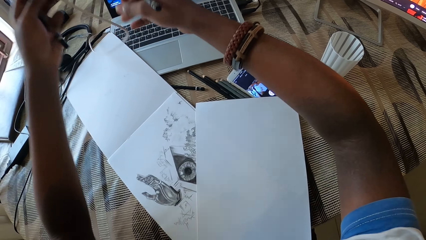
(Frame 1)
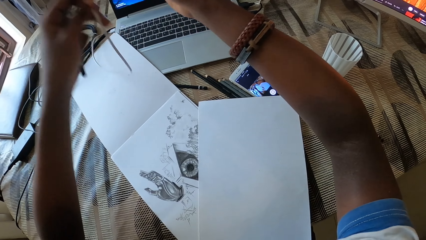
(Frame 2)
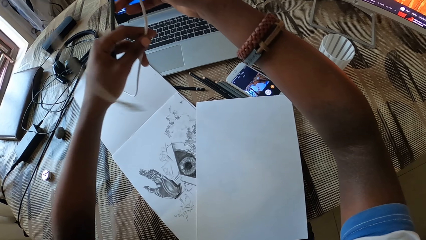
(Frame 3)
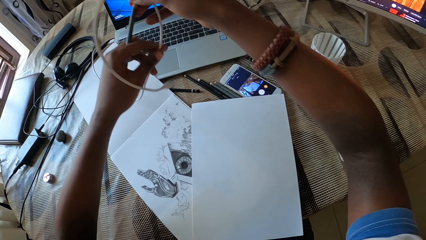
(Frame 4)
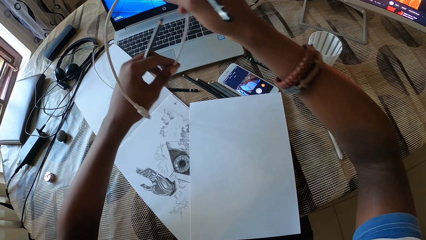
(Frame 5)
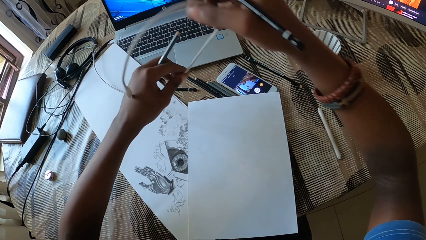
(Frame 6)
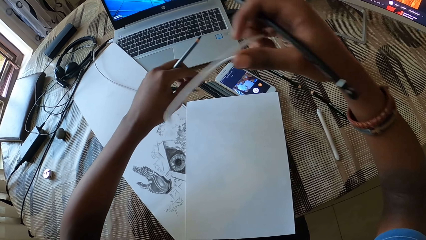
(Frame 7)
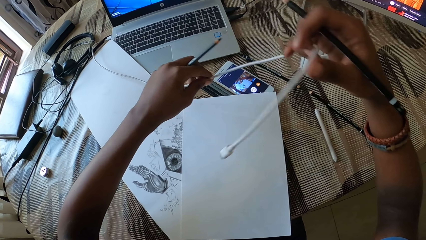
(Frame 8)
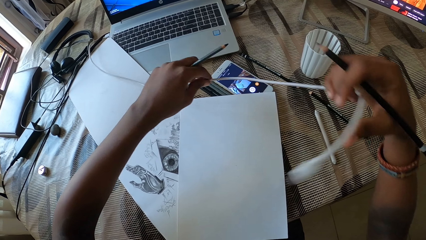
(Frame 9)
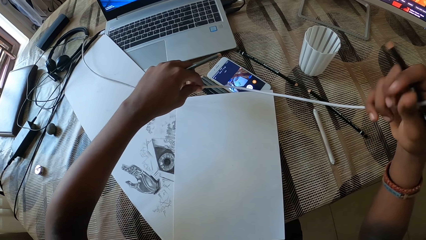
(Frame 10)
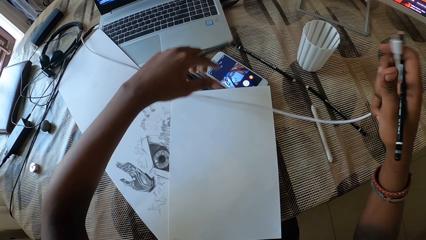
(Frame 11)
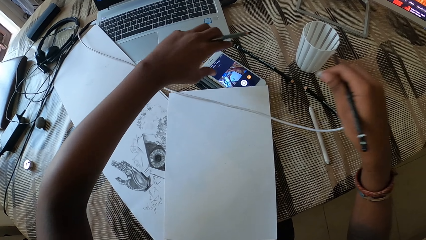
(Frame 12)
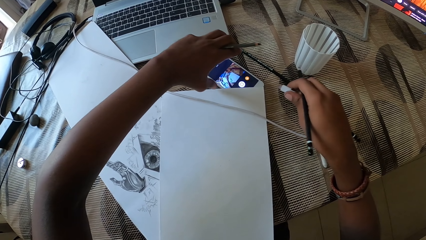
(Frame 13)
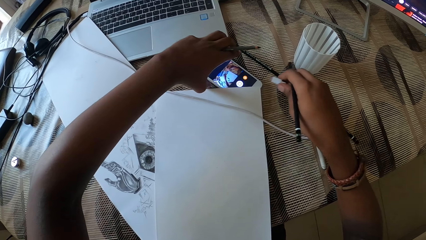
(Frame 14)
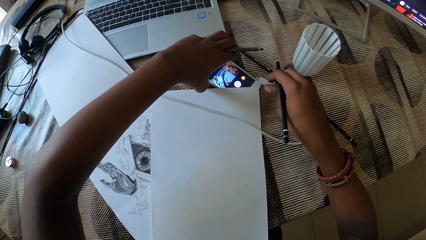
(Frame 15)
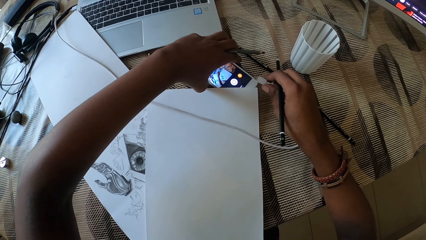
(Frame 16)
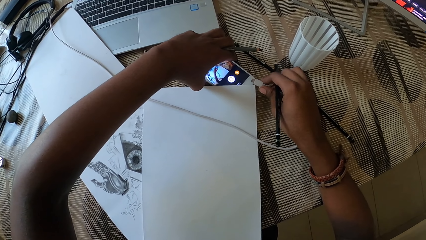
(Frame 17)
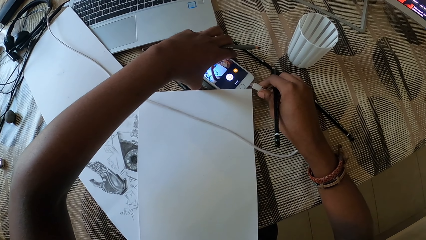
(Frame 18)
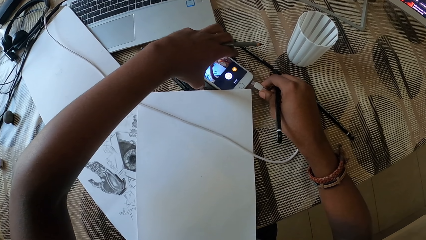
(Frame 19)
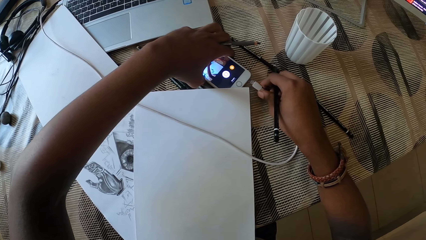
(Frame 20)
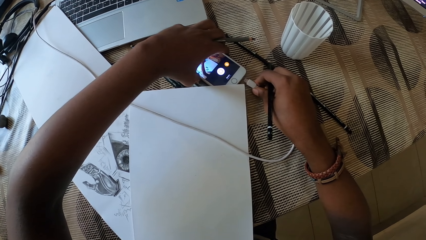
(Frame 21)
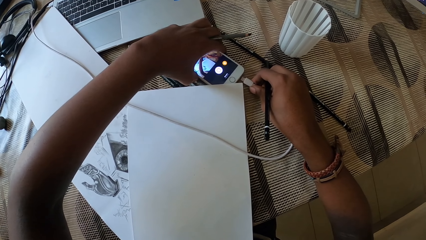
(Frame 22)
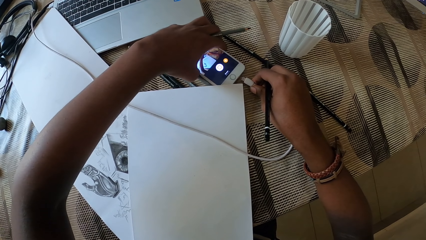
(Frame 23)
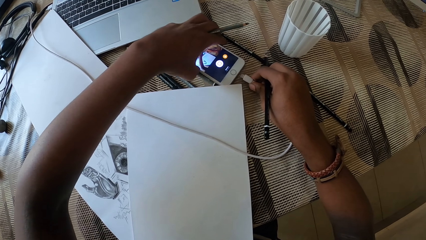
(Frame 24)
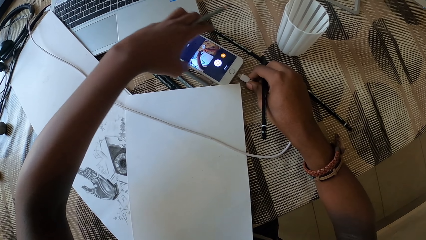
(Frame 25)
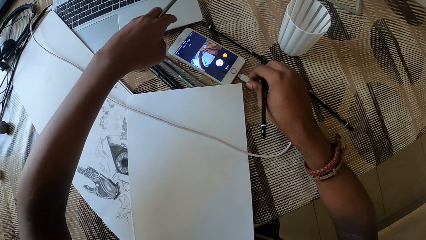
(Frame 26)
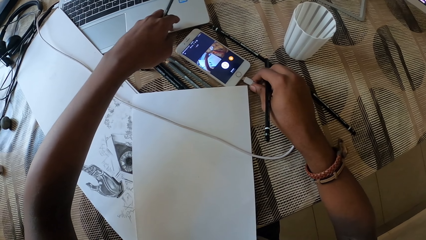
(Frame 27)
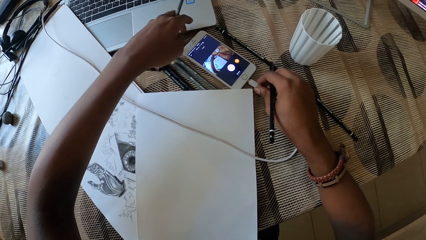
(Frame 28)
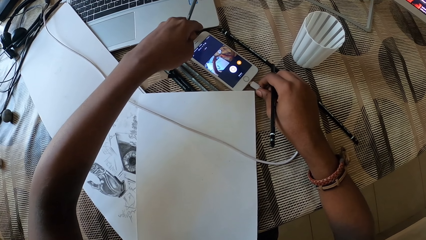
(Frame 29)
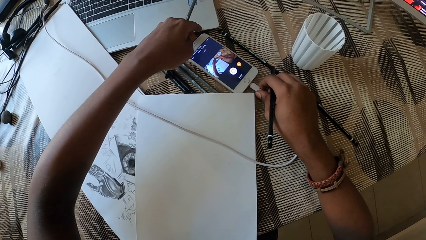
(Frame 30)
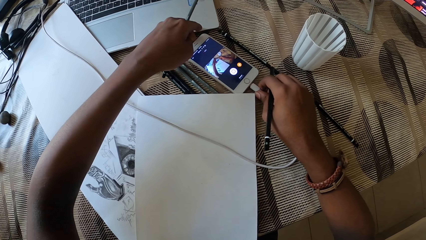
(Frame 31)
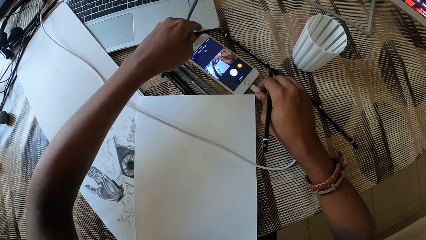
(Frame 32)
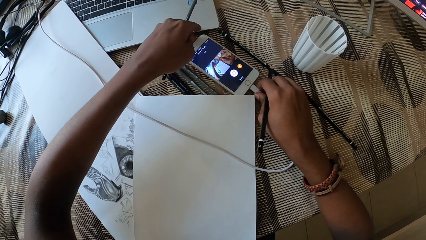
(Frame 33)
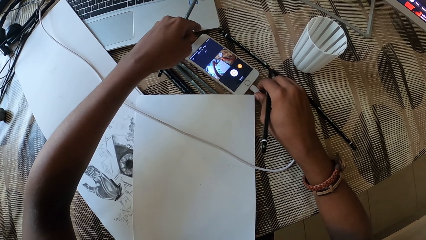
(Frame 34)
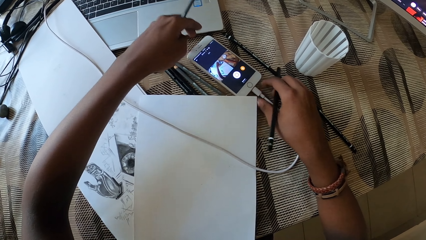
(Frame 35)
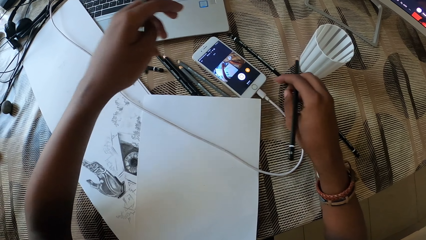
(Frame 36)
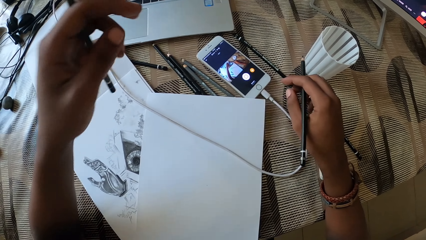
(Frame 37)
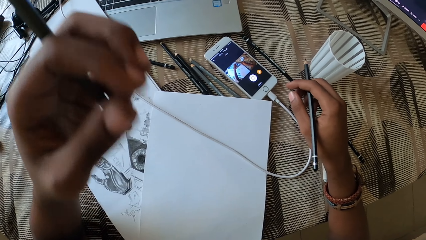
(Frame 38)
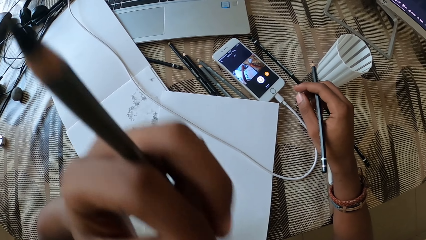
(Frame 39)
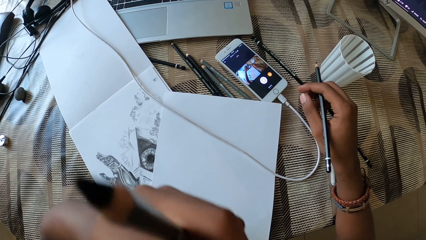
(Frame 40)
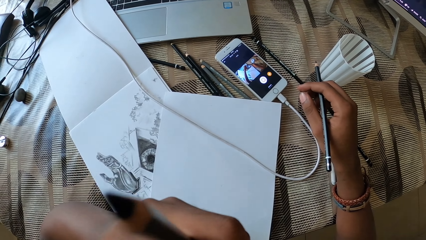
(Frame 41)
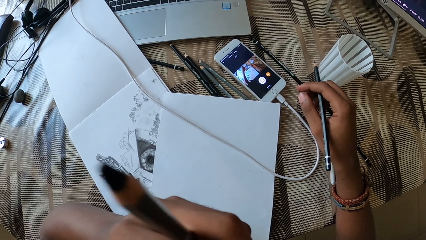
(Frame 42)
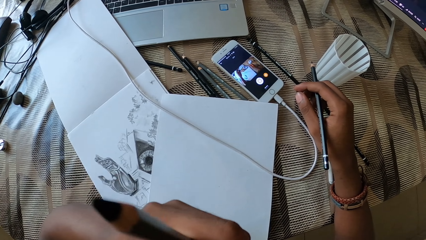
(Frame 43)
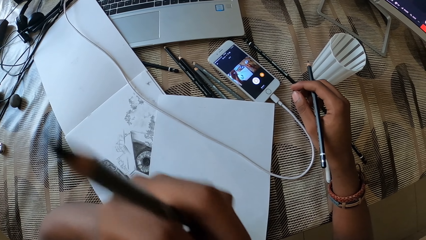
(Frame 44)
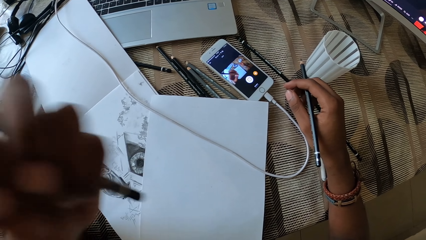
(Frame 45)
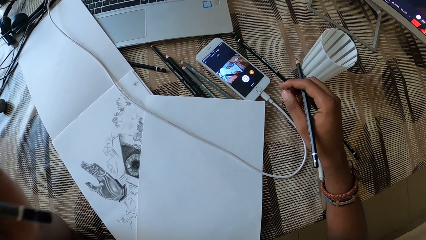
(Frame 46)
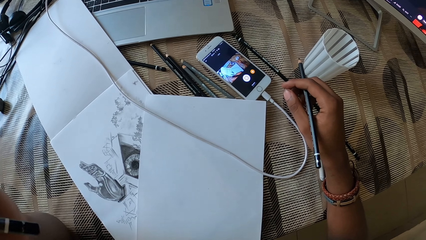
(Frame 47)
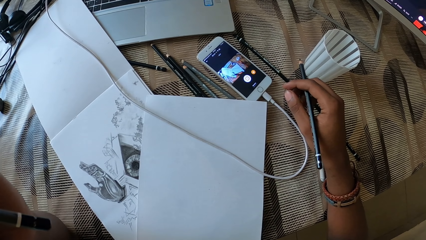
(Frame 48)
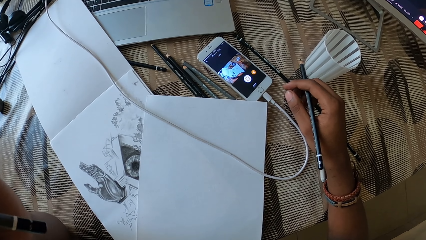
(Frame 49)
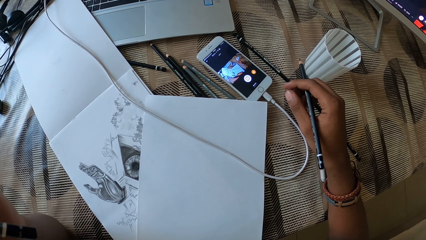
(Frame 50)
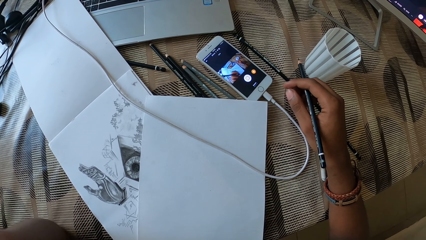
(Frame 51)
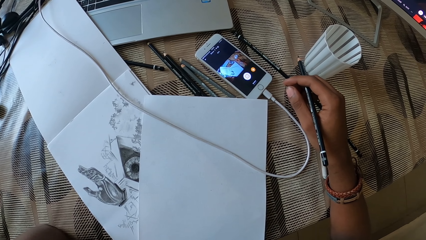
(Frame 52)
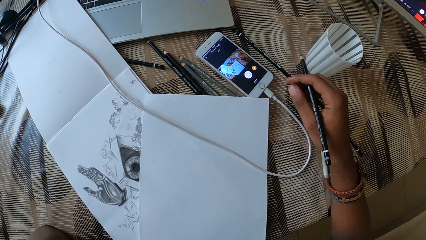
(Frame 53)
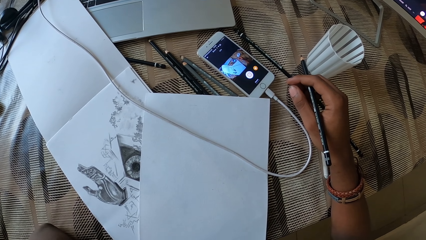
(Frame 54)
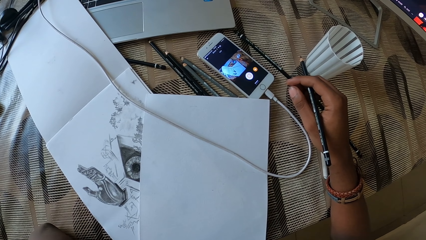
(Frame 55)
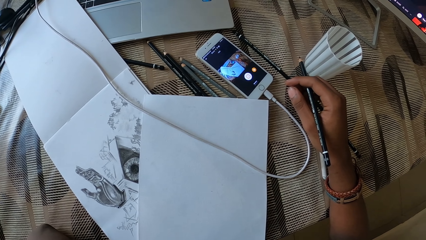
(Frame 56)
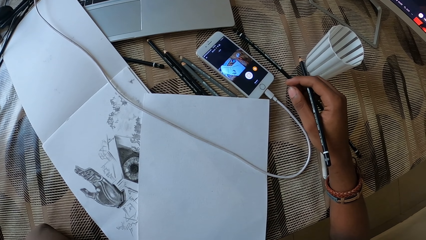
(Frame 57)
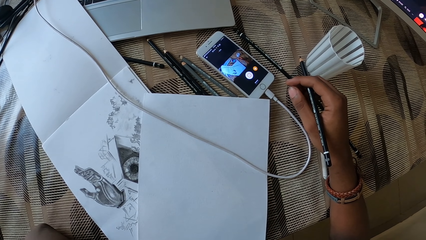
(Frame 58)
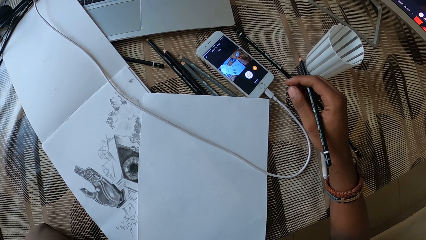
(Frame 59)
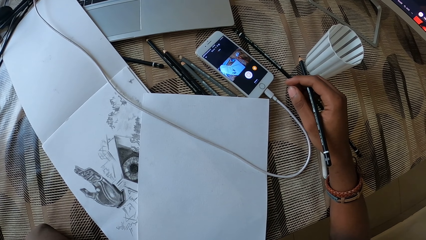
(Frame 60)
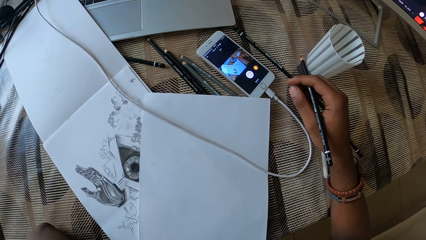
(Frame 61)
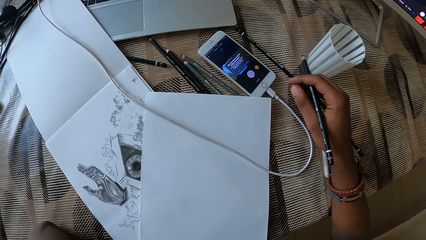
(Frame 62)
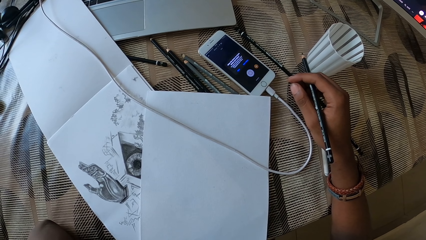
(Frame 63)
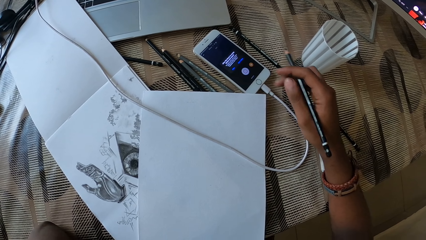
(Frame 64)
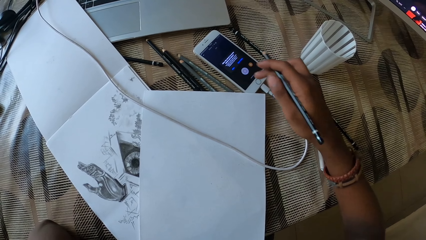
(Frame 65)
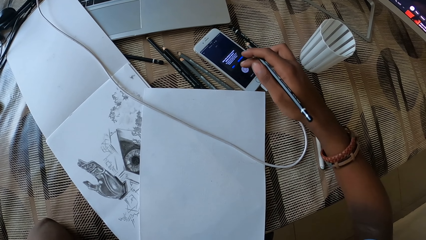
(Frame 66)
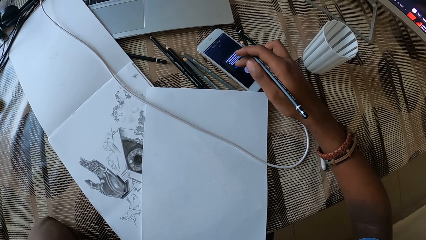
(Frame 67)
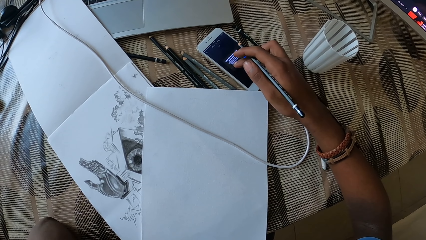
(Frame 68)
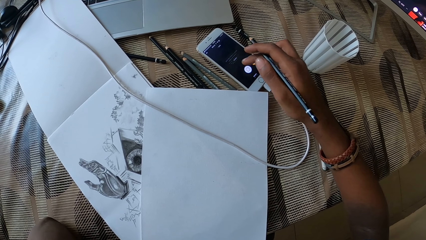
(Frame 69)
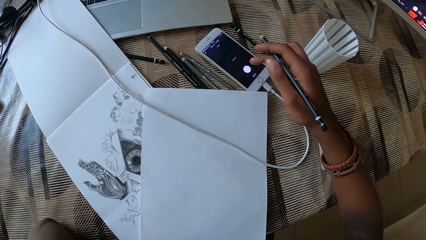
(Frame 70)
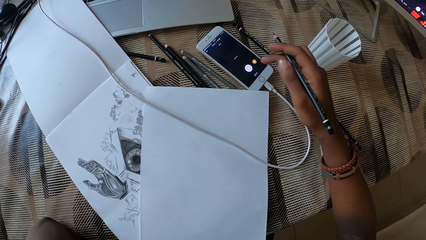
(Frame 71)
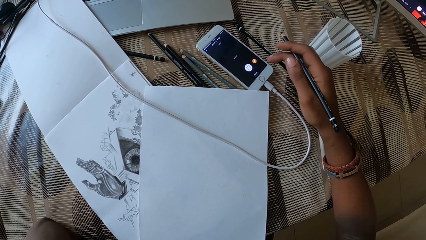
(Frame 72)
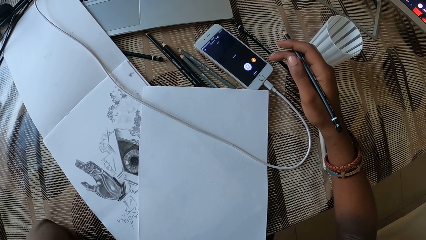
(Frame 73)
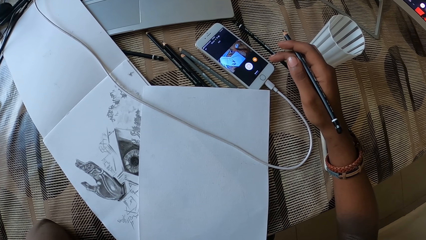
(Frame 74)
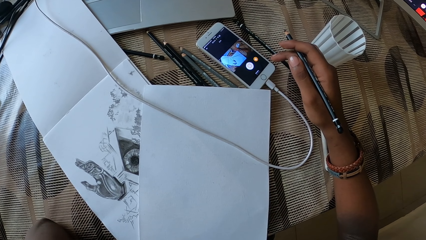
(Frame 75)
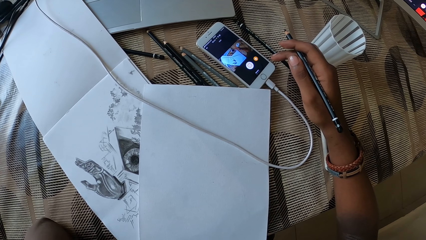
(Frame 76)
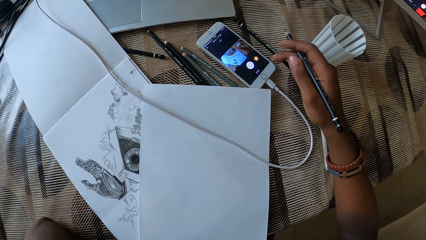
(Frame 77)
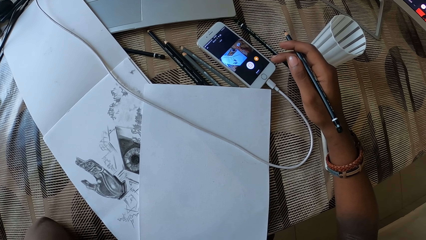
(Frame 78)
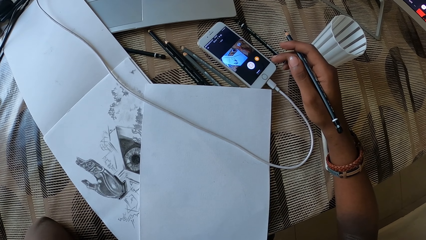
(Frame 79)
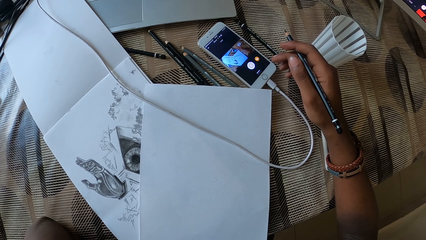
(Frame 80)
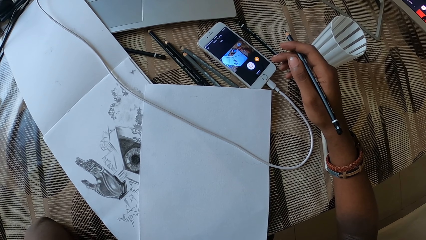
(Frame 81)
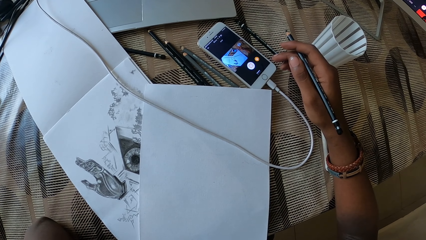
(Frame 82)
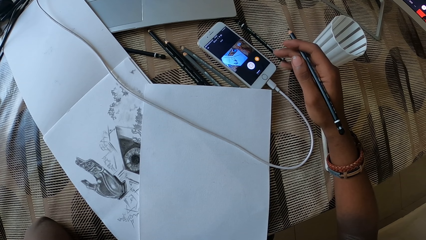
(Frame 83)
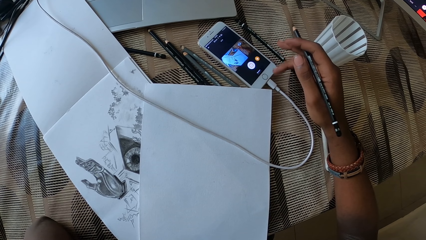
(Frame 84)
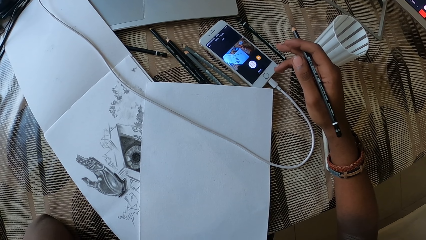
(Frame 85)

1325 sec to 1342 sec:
The camera wearer puts the cable on the phone. They hold the mobile phone and put the phone on the charger. They touch the face with the left hand. They tap a finger on the phone. They use the mobile phone.
